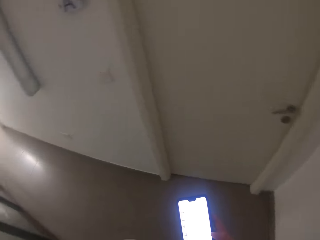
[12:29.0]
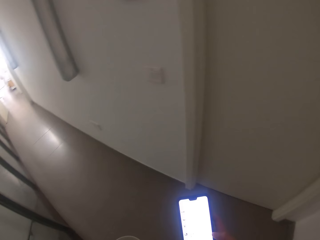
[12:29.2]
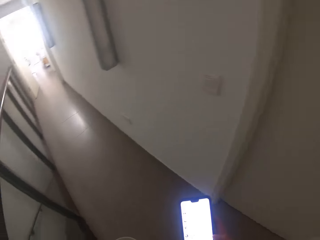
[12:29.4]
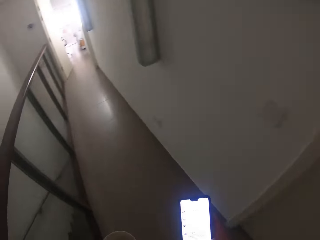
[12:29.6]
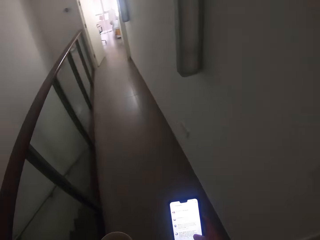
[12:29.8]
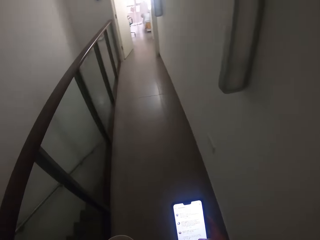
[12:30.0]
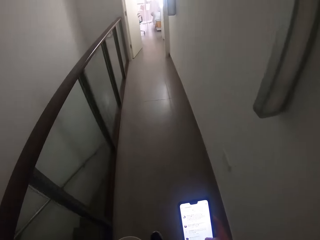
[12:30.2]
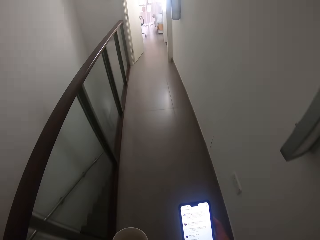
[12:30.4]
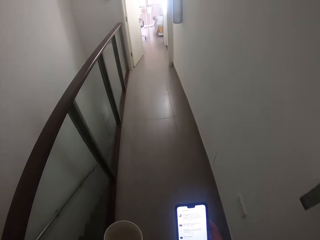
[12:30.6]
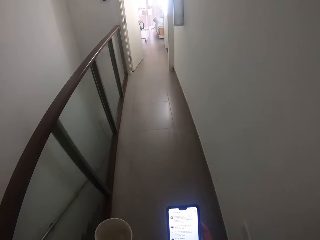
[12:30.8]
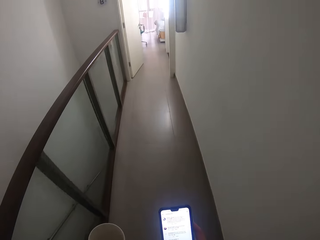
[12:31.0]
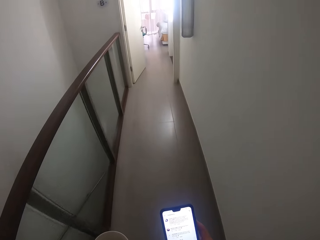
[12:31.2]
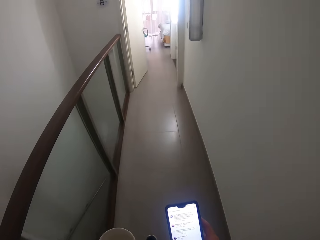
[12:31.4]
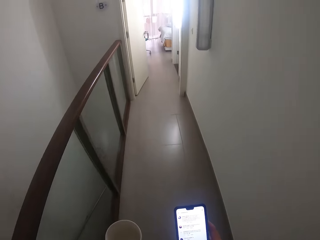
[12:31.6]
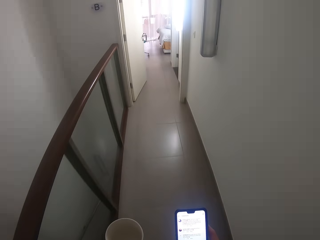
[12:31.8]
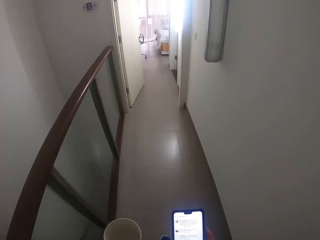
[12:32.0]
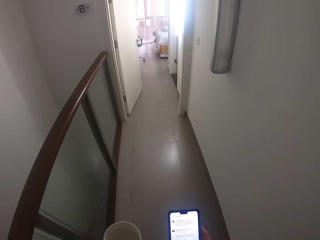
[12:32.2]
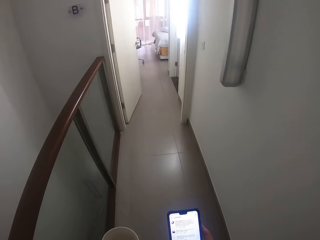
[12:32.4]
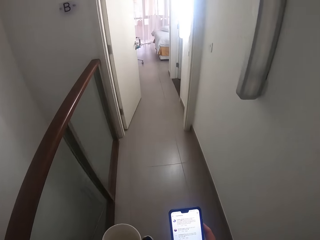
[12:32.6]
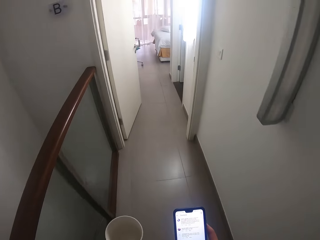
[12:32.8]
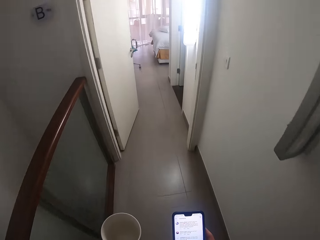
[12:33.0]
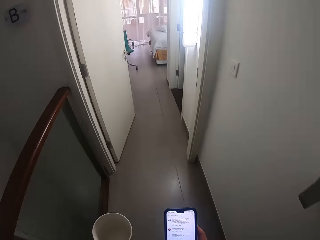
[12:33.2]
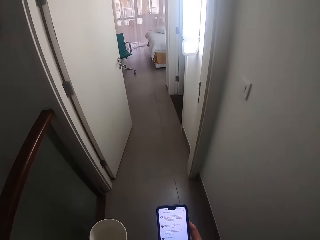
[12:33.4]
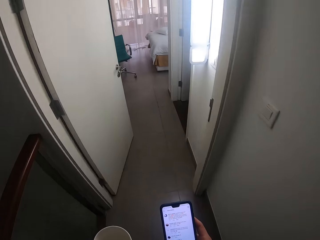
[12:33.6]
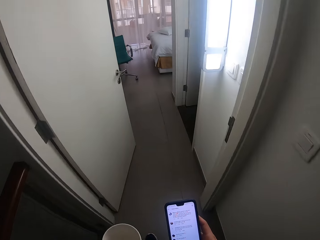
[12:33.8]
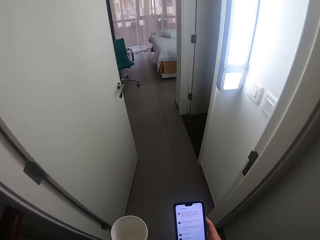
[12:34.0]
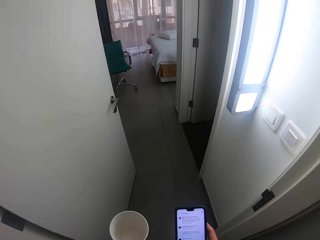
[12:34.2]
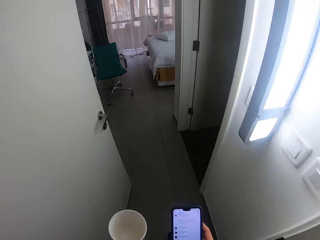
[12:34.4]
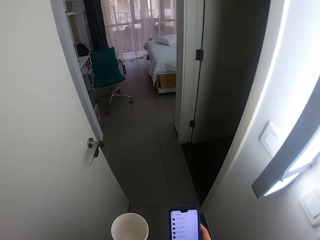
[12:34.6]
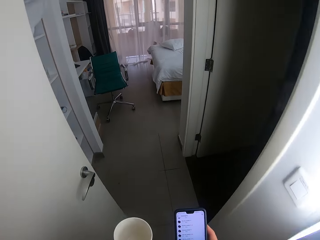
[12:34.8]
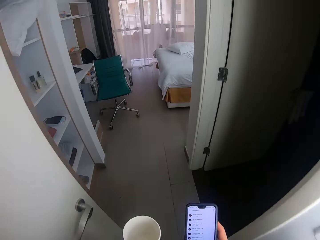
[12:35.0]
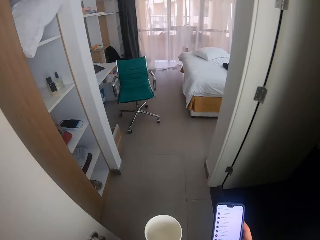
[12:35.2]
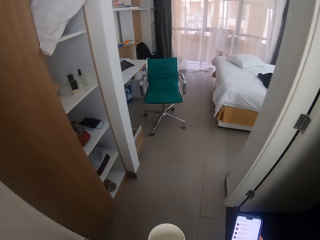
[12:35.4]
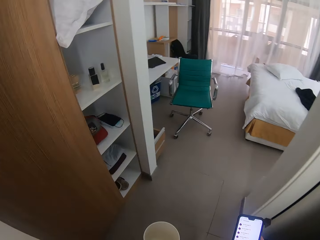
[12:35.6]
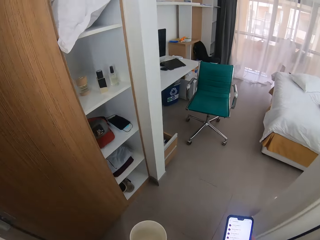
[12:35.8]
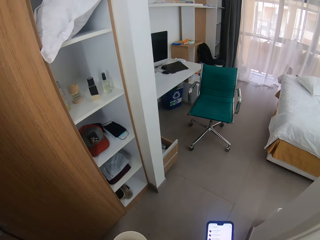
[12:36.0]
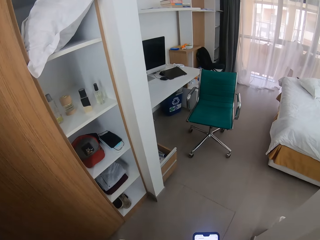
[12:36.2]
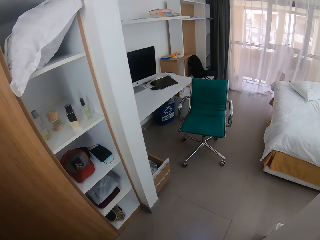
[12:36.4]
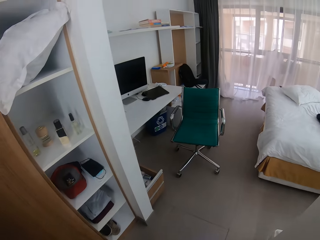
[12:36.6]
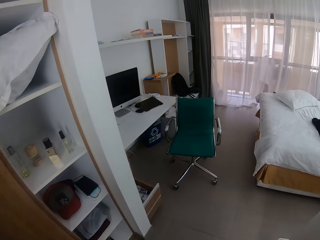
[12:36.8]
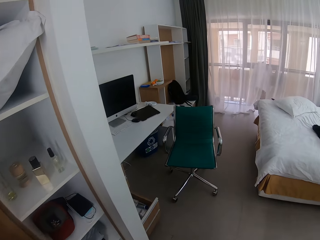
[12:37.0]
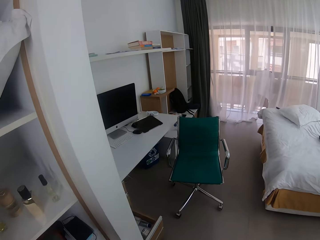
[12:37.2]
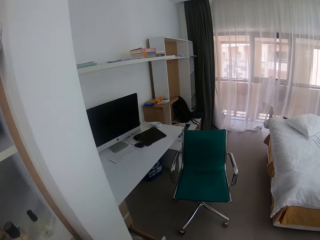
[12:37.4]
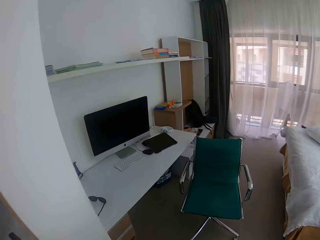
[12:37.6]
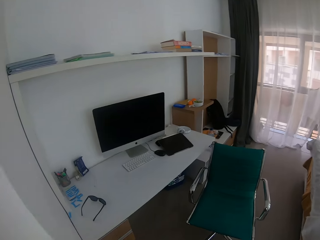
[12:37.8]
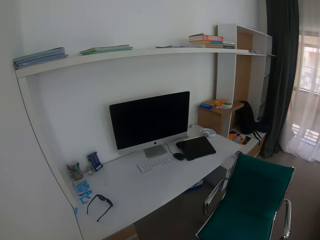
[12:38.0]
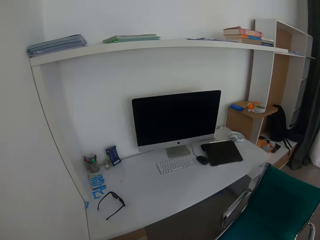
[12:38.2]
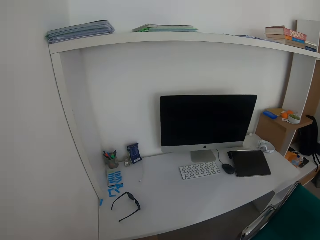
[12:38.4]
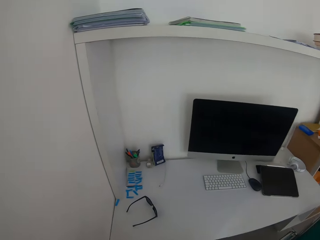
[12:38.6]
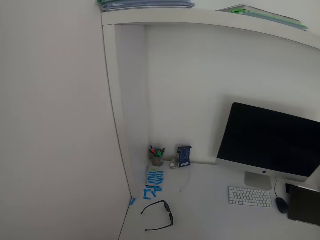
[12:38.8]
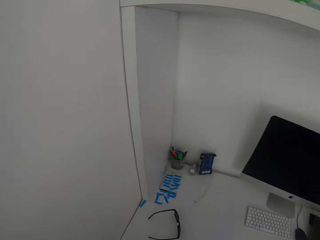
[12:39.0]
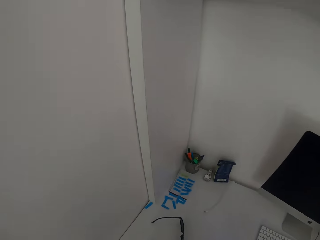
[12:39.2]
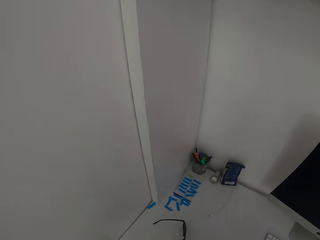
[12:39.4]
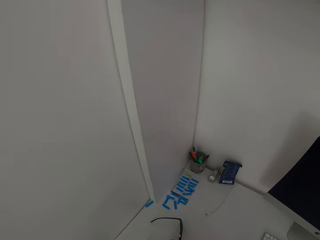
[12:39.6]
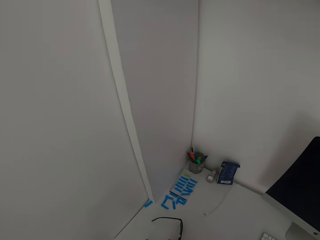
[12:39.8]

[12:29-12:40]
The camera wearer walks in the corridor. They walk inside the bedroom. They enter the office room. They place the mobile phone on the table.

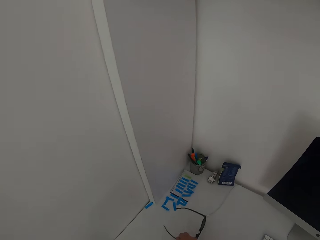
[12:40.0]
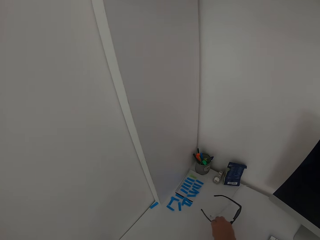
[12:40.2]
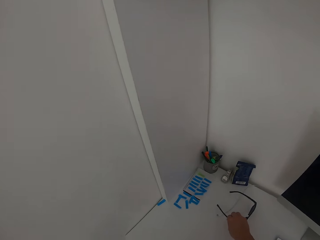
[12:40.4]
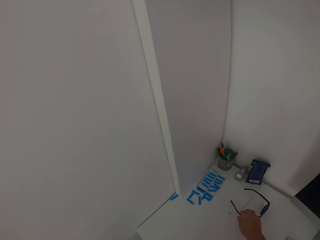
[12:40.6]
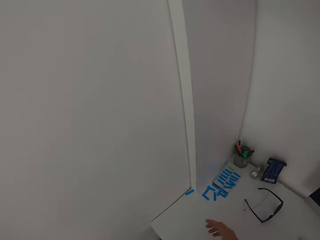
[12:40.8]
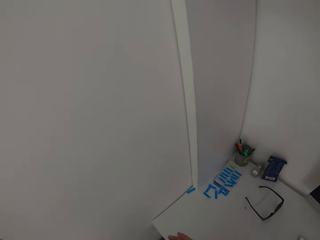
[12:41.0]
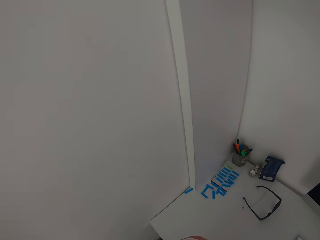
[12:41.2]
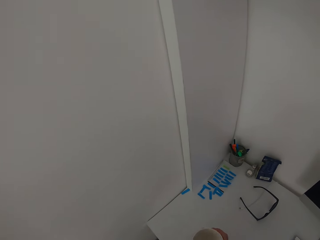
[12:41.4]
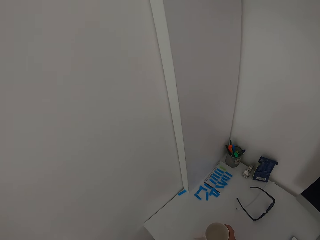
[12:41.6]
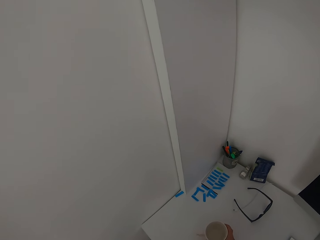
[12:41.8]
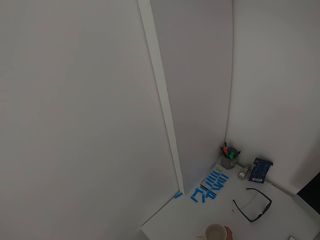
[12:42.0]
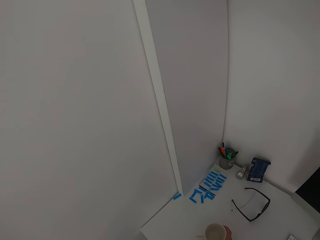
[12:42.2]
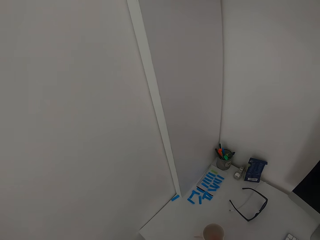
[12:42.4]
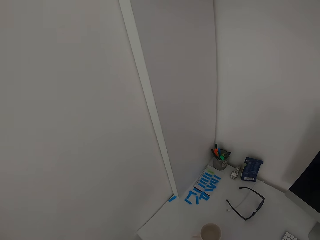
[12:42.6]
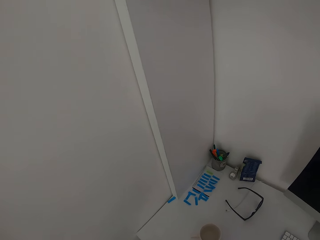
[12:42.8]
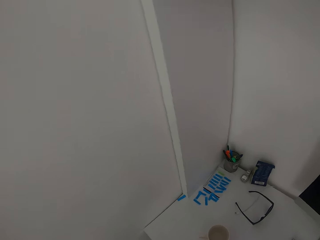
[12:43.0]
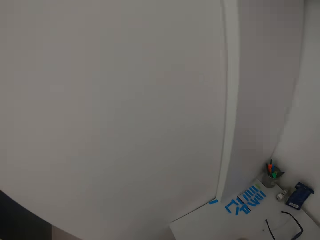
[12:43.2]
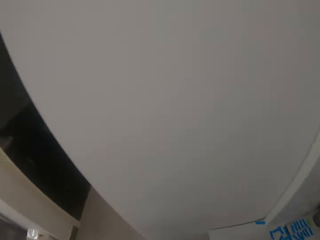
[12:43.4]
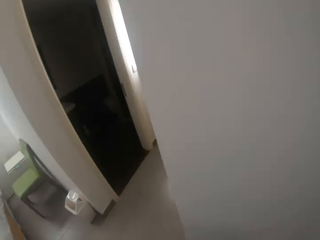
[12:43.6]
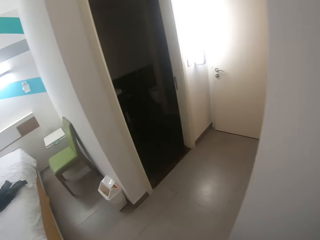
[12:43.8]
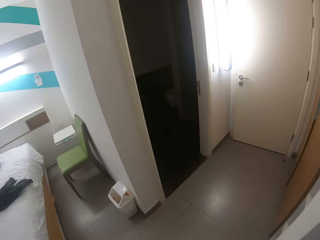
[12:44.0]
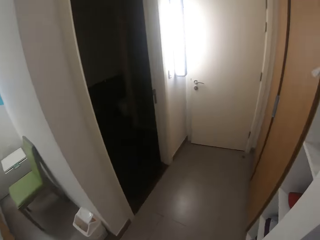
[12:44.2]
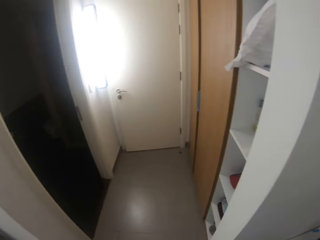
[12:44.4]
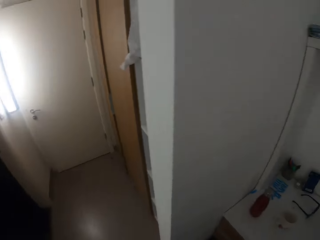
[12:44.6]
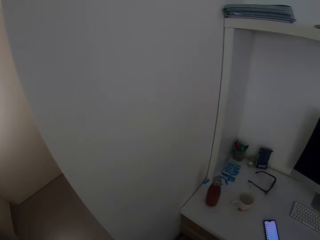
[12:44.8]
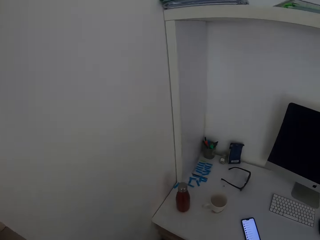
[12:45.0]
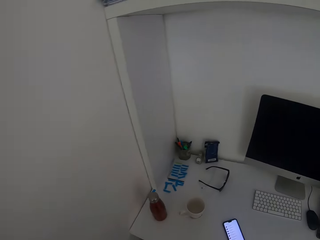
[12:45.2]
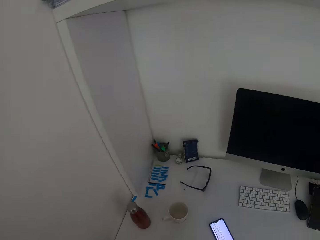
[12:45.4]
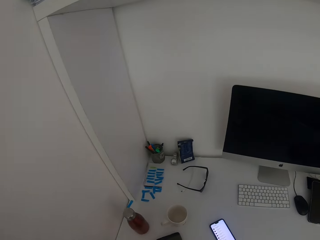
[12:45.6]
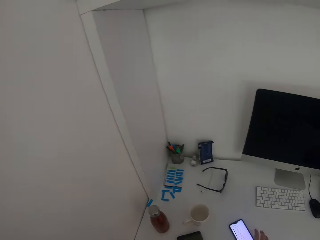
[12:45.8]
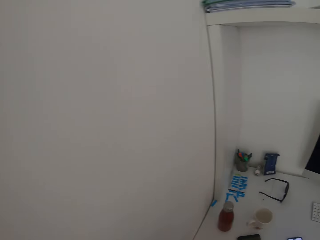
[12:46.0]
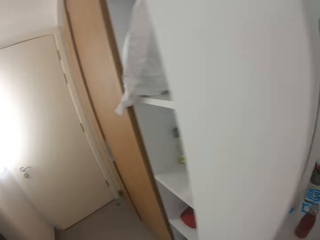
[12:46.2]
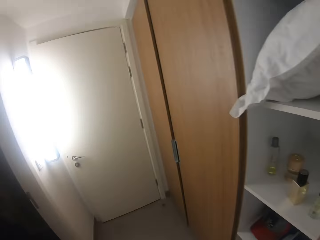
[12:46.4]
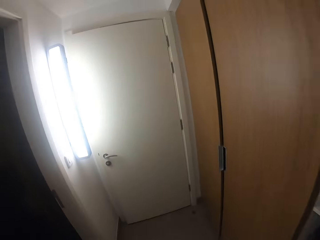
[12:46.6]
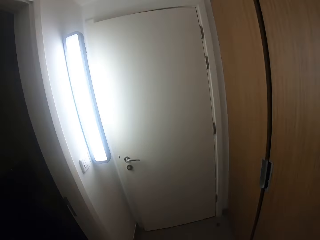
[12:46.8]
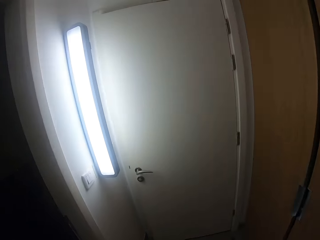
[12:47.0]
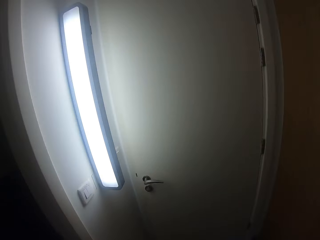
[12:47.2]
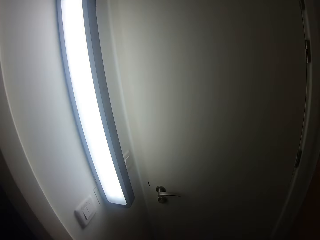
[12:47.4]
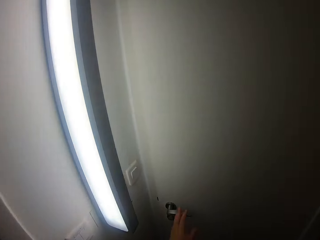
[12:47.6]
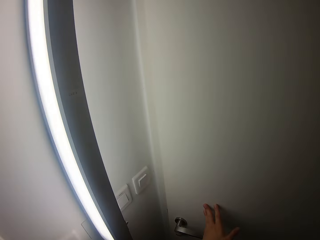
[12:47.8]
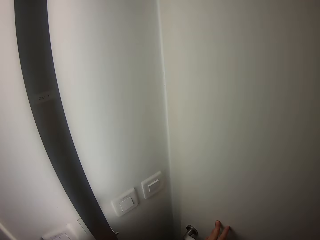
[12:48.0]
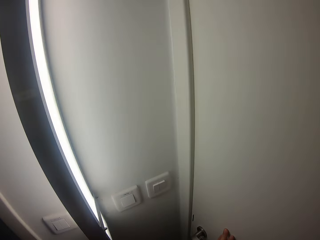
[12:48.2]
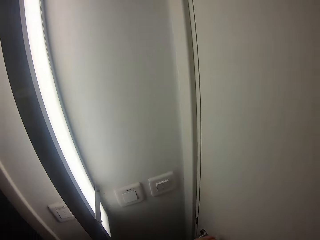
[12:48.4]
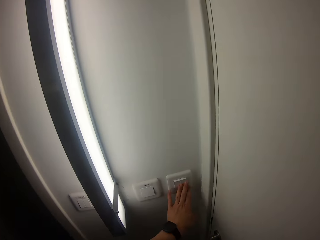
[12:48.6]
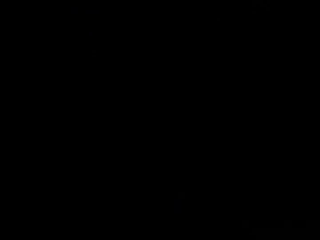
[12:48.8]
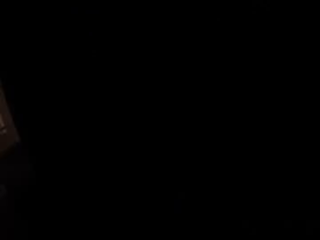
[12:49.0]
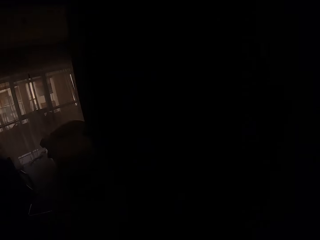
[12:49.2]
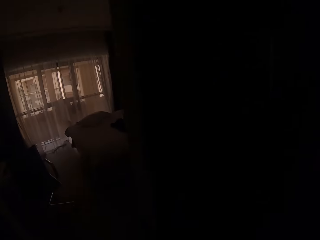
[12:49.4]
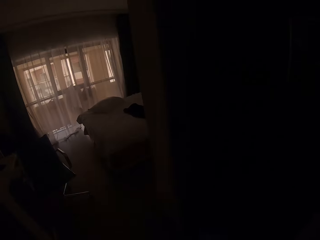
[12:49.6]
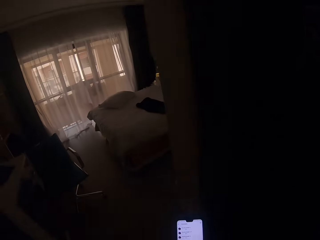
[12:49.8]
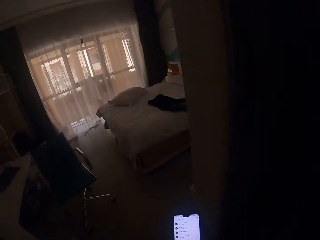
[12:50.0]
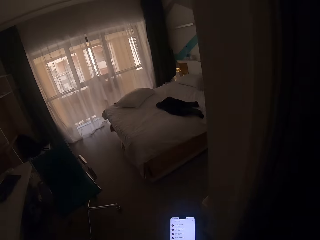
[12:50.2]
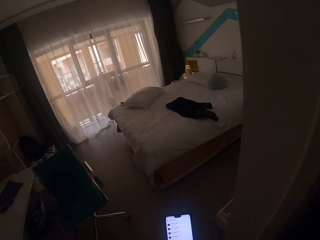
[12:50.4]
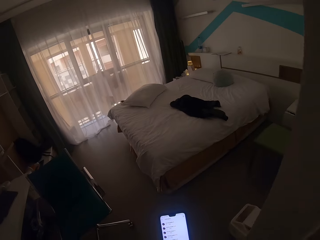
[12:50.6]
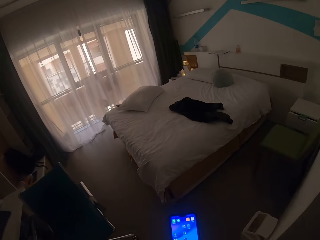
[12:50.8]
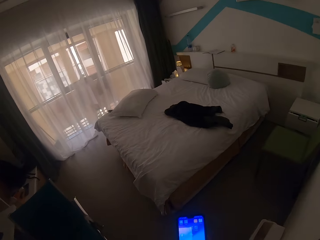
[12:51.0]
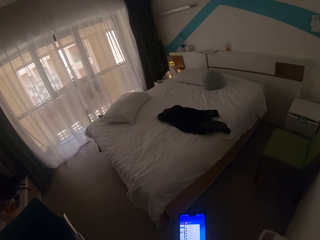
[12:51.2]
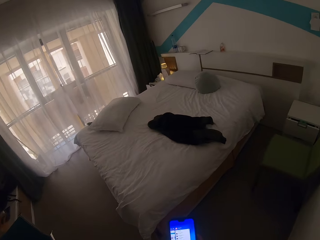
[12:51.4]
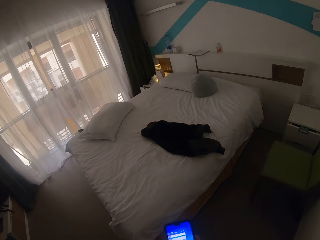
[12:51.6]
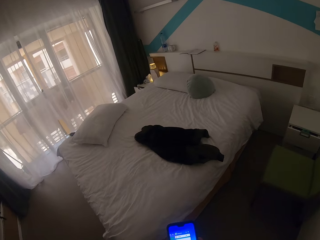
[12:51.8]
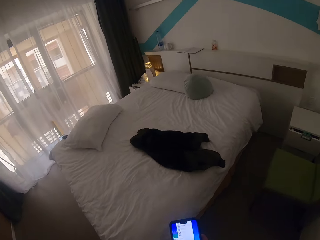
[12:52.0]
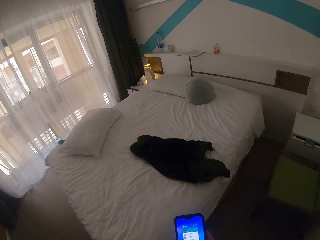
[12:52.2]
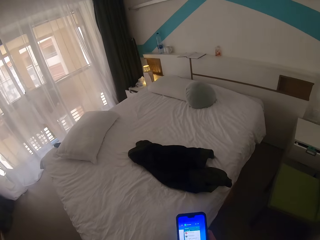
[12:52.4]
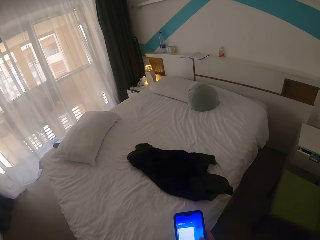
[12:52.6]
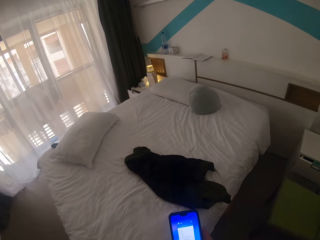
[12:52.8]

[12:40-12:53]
The camera wearer picks up shades from the table. They move the sun glasses on the table. They put the shades aside on the table. They take the mug from the left hand. They place the mug on the table. They put the bottle on the table. They turn around the office room. They look around the bedroom. They put something on the table. They move around the bedroom. They walk to the door. They close the bedroom door. They switch off the light. They scroll the mobile phone in hand. They move around the bedroom. They walk to the bedroom.
